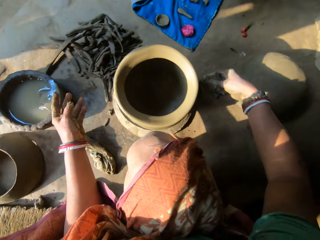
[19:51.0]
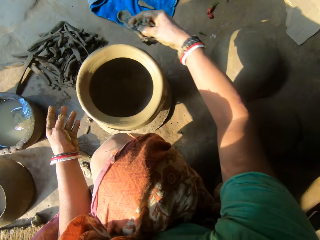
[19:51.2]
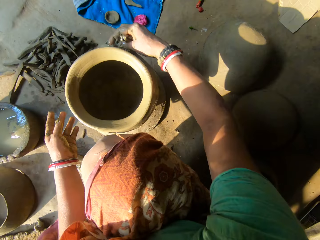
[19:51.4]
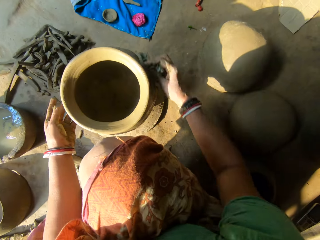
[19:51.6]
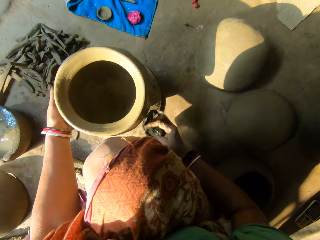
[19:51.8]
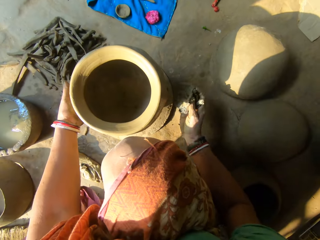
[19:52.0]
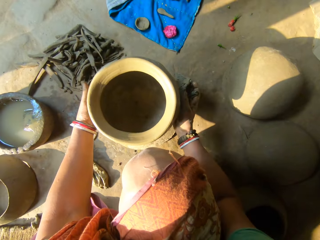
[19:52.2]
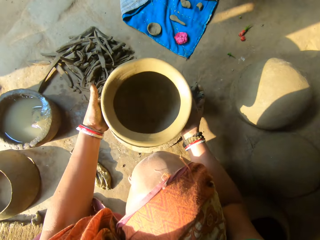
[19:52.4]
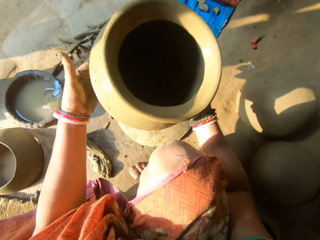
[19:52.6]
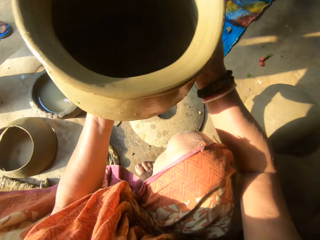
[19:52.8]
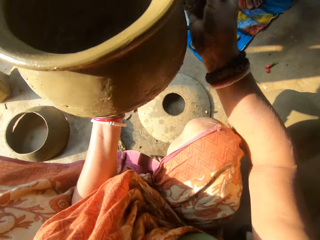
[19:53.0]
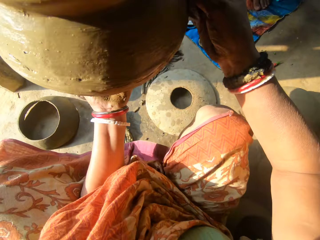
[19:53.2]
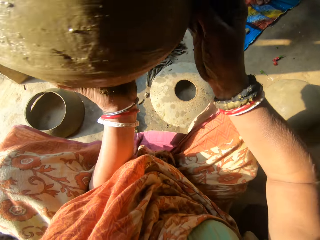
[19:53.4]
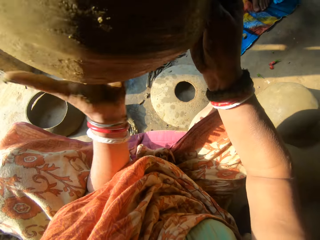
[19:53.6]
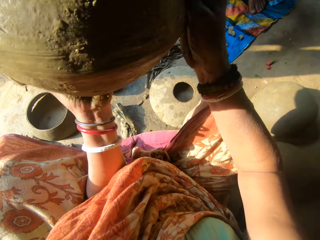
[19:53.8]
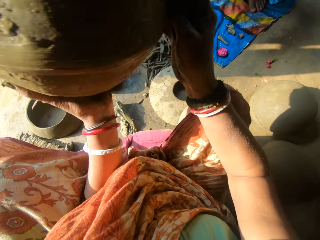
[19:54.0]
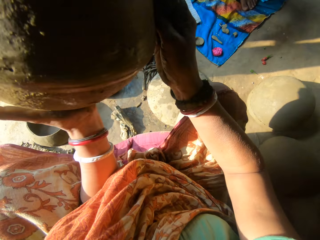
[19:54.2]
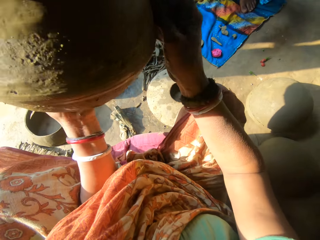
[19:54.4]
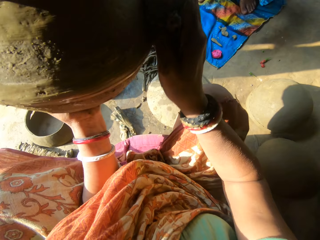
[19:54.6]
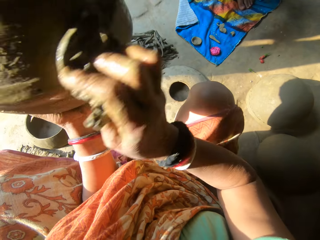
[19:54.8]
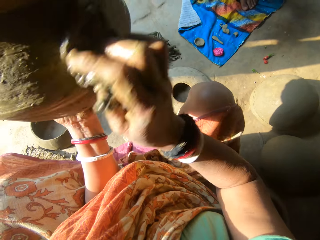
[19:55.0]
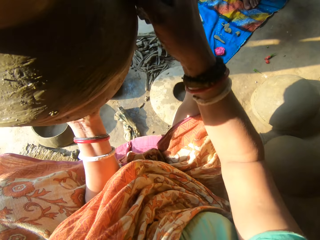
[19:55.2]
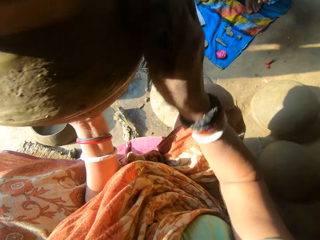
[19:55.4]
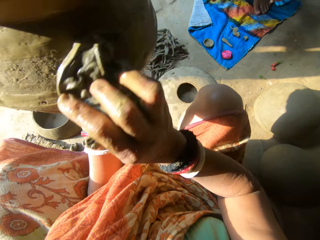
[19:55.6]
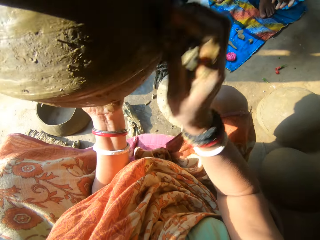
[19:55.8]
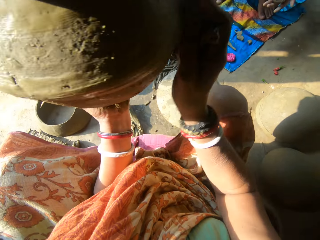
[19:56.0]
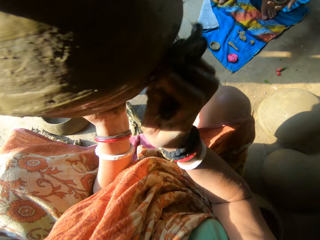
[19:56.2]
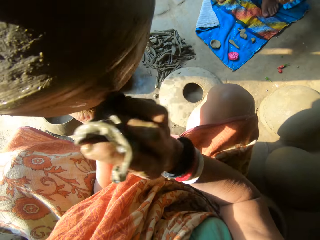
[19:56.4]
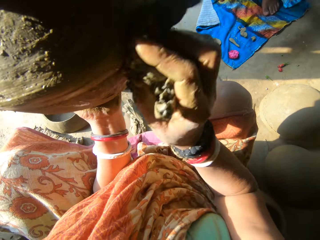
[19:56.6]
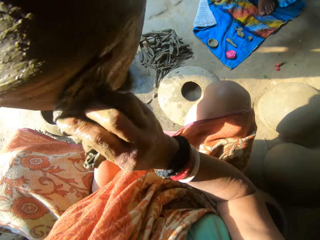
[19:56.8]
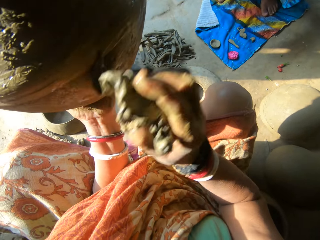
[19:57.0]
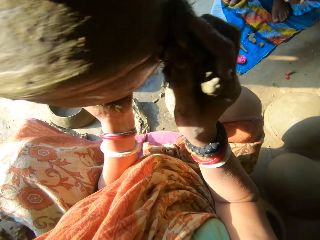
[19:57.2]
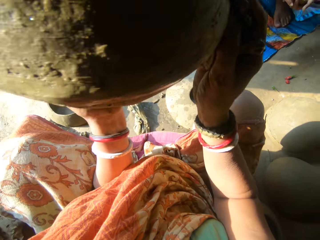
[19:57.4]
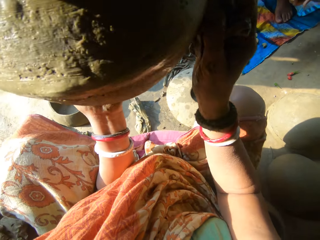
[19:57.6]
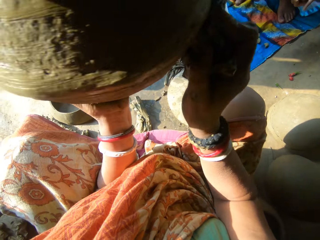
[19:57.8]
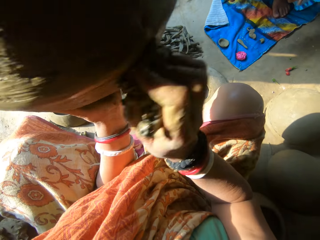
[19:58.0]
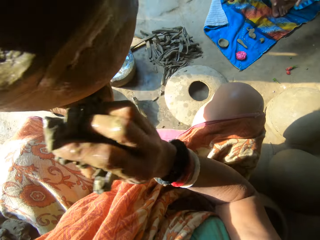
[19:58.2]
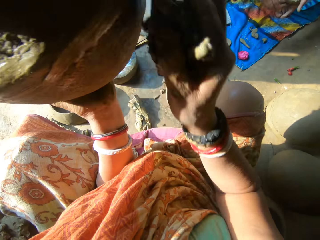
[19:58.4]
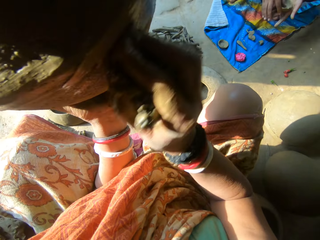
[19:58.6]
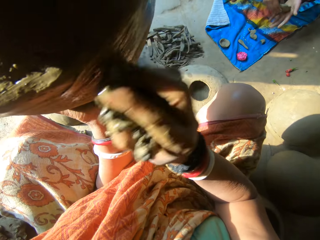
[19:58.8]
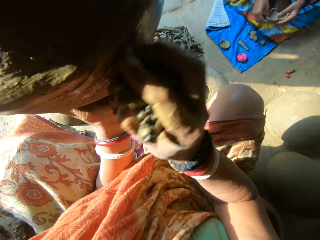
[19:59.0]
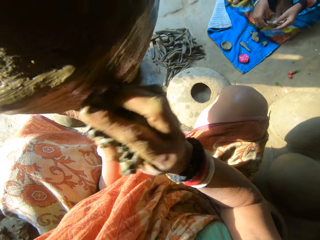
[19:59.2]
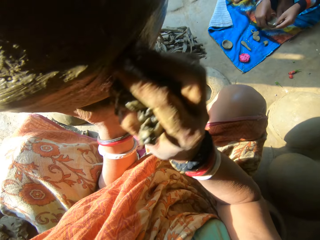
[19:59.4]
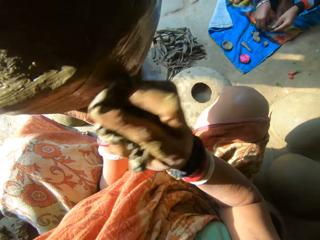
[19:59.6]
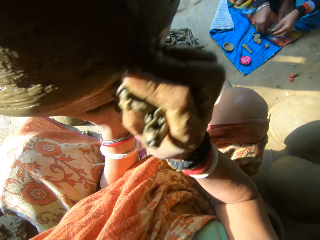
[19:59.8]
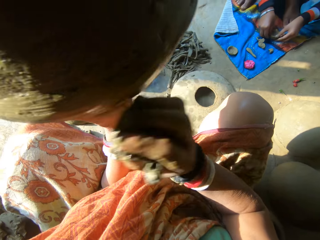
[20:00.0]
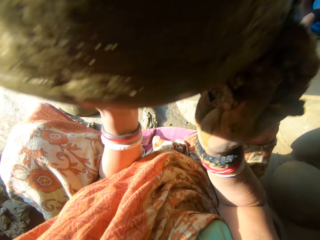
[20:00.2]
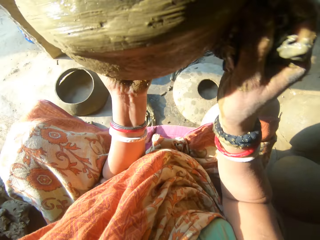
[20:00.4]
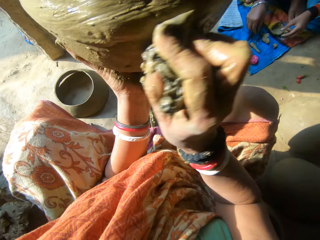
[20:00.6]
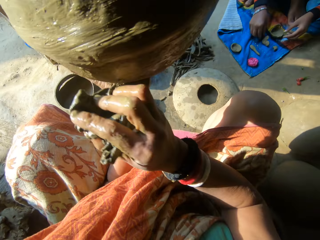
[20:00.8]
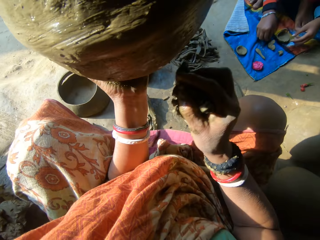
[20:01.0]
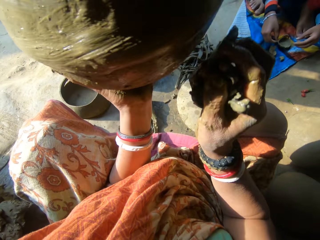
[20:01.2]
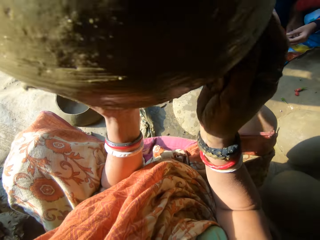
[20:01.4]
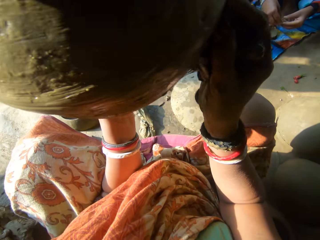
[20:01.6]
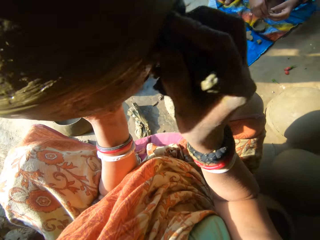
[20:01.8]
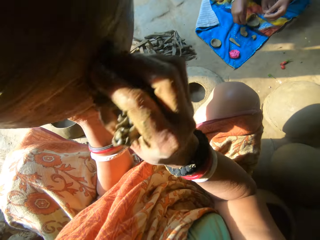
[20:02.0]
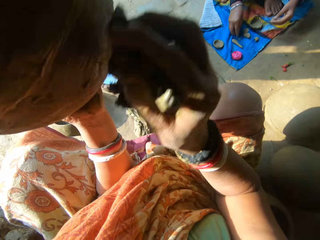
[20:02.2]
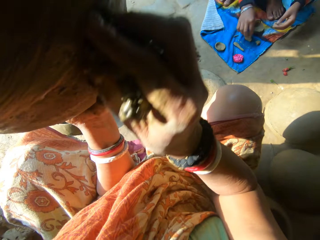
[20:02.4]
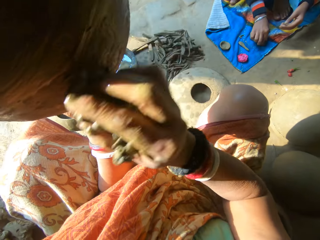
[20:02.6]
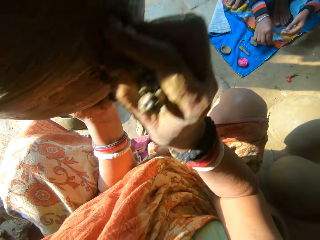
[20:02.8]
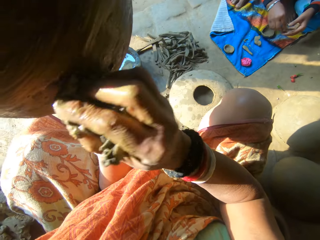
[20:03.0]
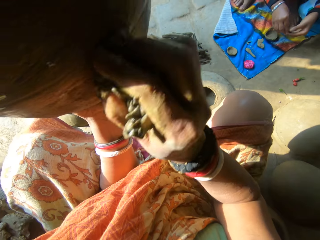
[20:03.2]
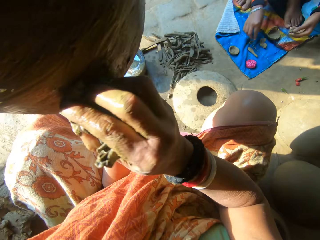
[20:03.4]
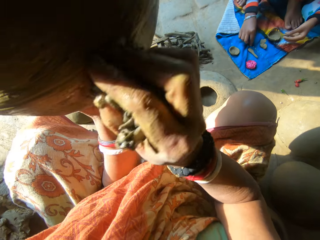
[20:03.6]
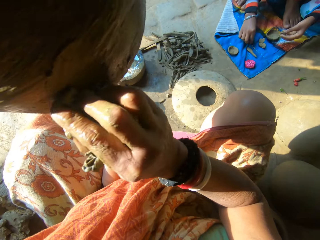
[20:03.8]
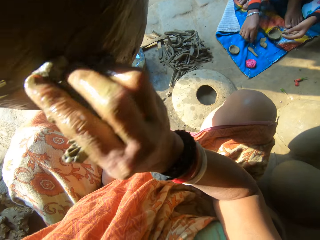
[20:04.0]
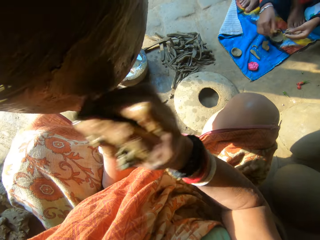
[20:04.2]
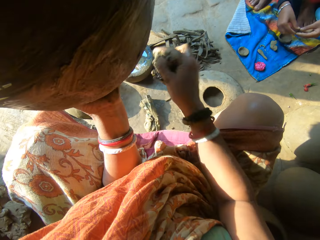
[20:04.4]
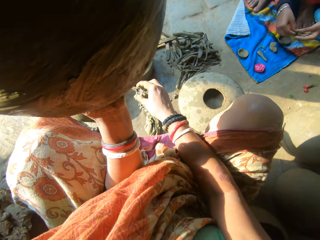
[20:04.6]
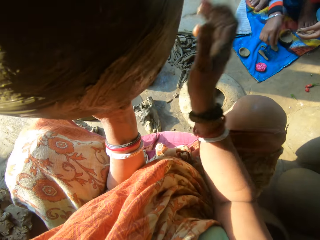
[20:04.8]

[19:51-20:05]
The camera wearer picks the pot from the floor with both hands. She moulds the clay pot with the cloth. She cleans the pot with the second rag in her right hand. A boy holds a clay model and places the clay model on the floor. The boy interacts with the camera wearer. The boy picks clay. The camera wearer rotates the clay pot and moulds the clay pot with the cloth. The boy drops the clay, picks clay, holds the clay and picks clay.

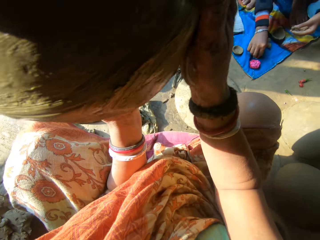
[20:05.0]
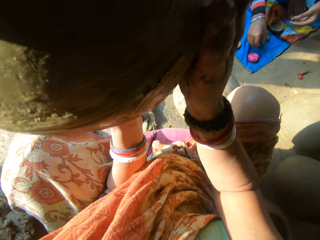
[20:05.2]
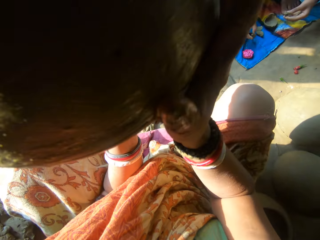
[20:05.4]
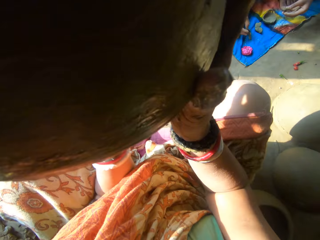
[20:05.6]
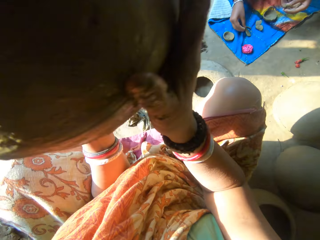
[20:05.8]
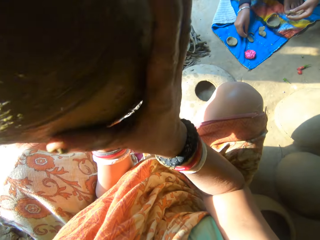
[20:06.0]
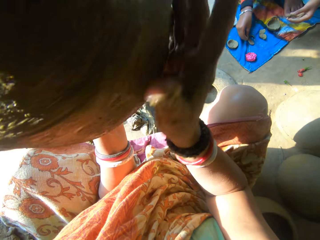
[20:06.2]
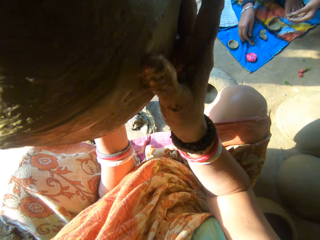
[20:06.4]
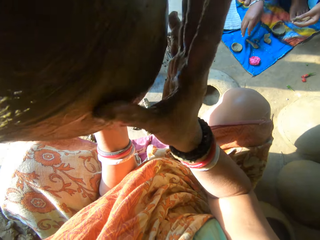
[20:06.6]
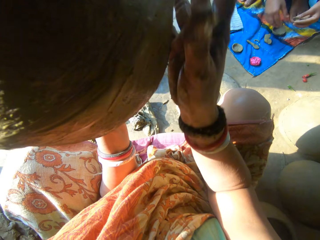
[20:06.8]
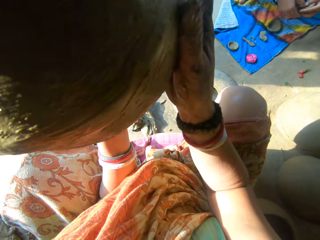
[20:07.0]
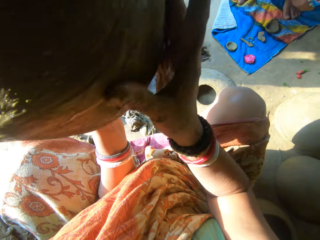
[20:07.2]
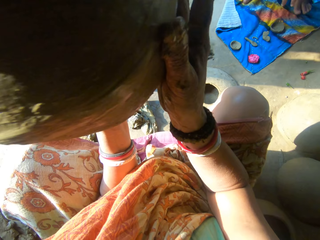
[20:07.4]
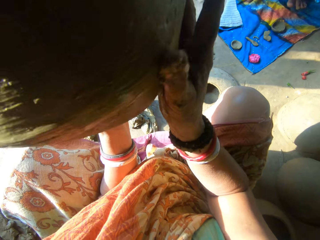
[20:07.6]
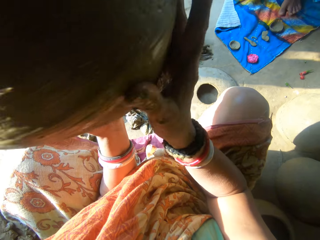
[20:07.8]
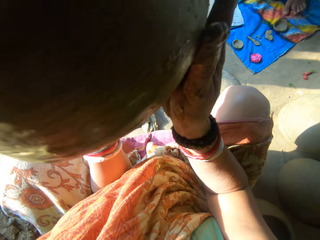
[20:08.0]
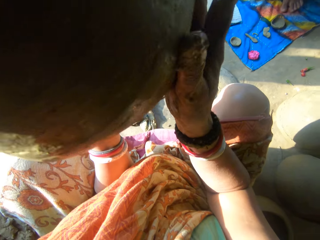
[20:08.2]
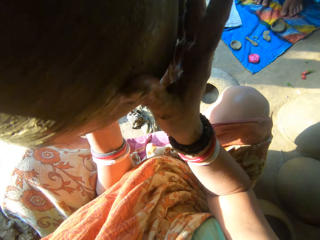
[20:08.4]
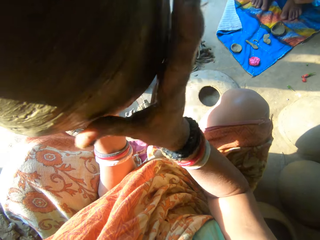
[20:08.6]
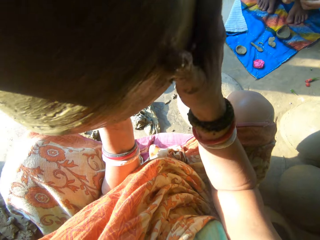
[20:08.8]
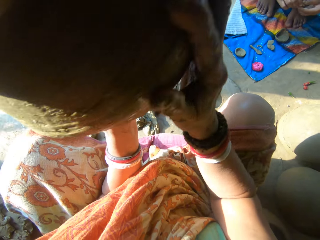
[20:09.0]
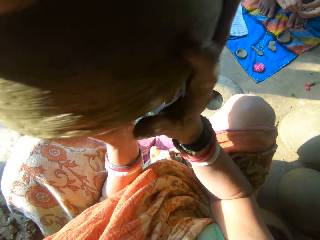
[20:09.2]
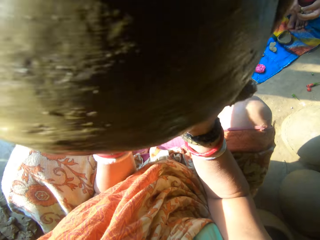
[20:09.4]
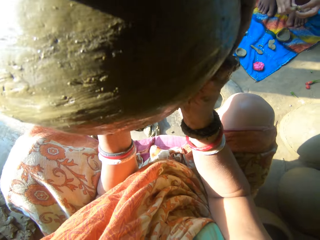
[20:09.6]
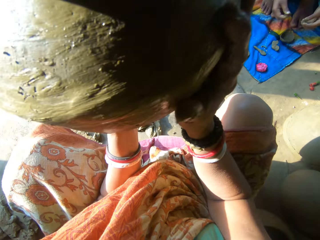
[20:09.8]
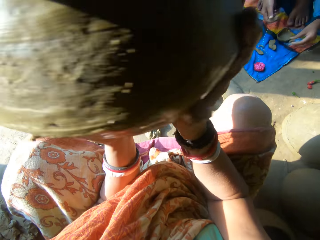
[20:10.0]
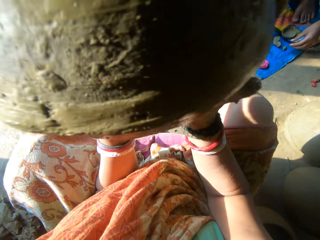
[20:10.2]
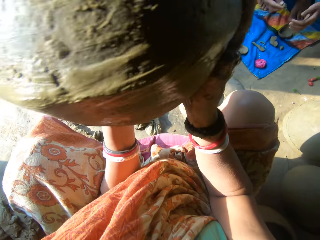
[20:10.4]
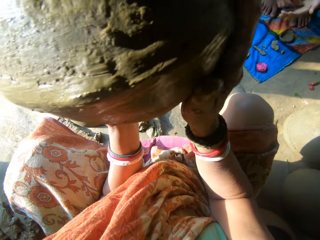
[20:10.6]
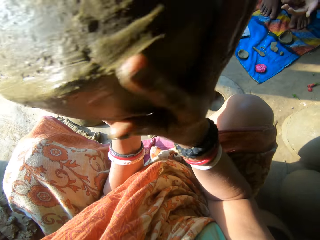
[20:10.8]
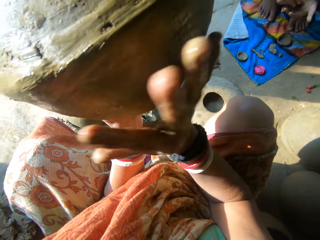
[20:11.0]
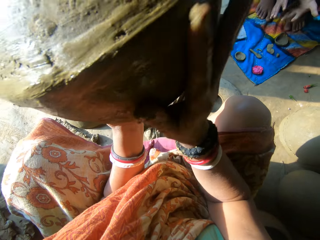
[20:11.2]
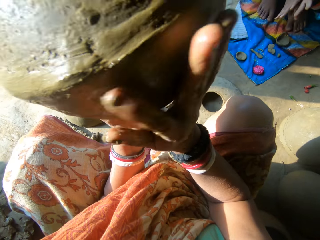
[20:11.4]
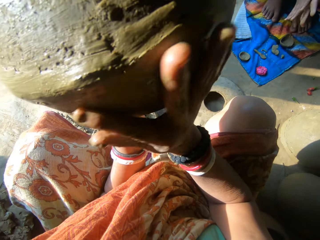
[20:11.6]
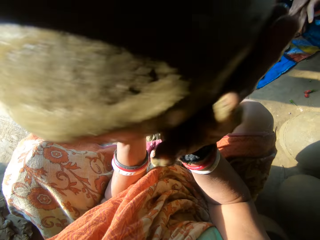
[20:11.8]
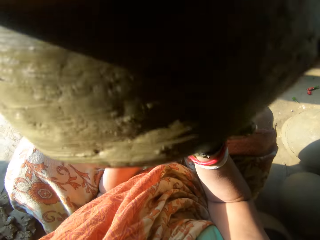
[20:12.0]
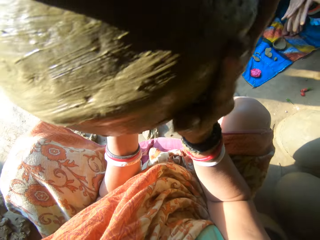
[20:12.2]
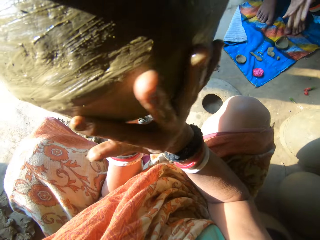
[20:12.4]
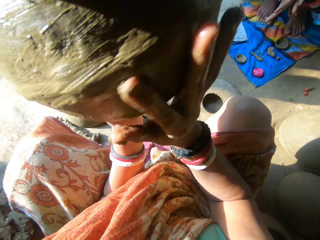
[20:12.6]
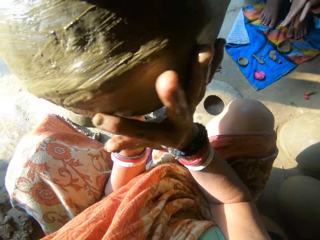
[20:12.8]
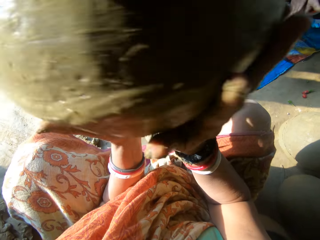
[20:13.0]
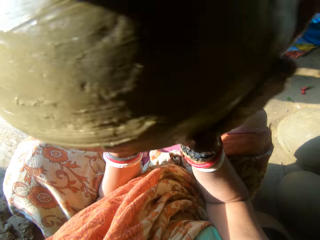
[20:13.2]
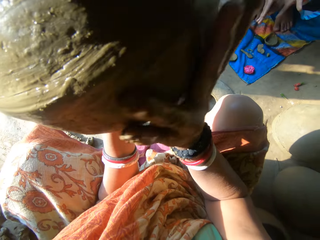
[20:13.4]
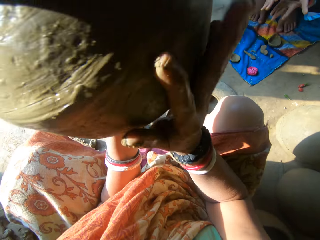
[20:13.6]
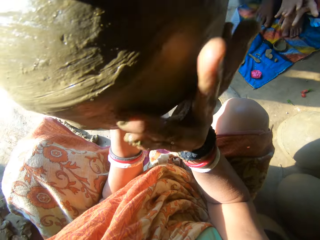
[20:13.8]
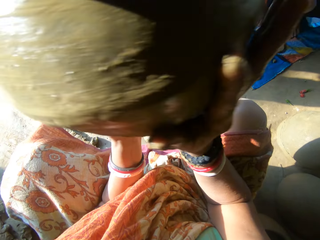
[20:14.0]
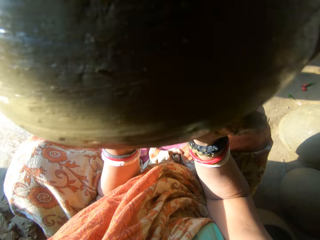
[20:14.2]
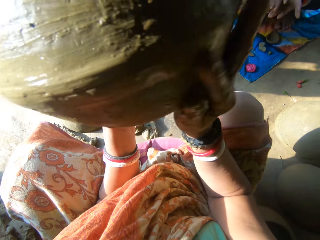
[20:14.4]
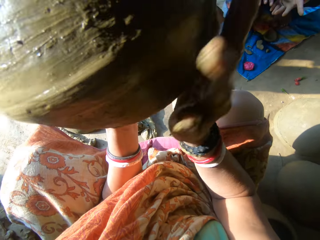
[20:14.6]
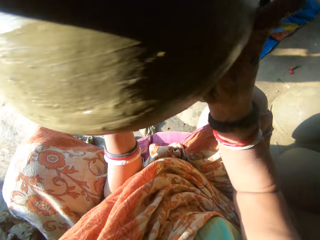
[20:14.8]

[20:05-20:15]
A person holds the clay. The camera wearer drops the rag on the floor with her right hand. She moulds the clay pot with the hand. The person turns the clay model. The camera wearer smoothens the pot with her right hand. The person picks clay with the left hand, places clay on the floor and moulds the clay.
